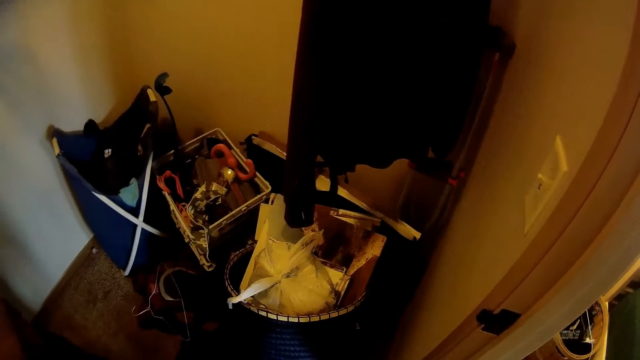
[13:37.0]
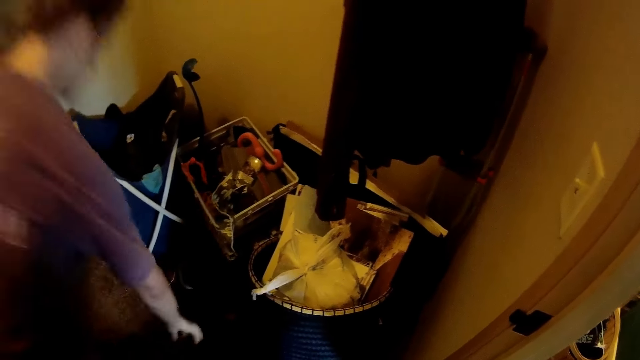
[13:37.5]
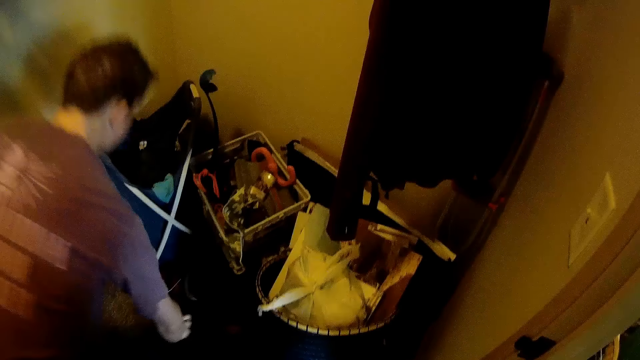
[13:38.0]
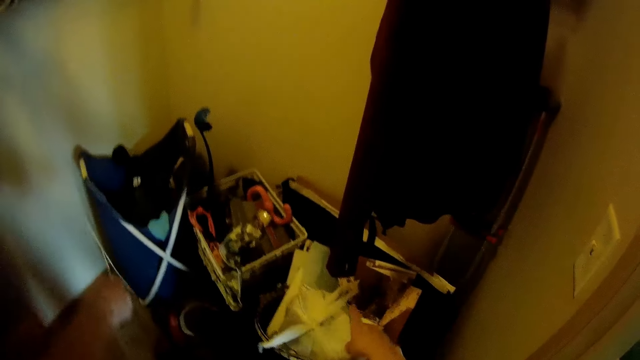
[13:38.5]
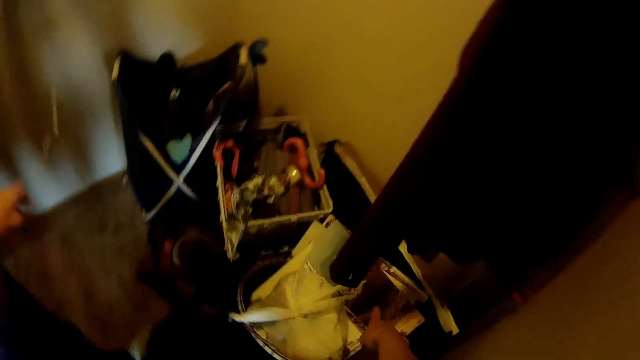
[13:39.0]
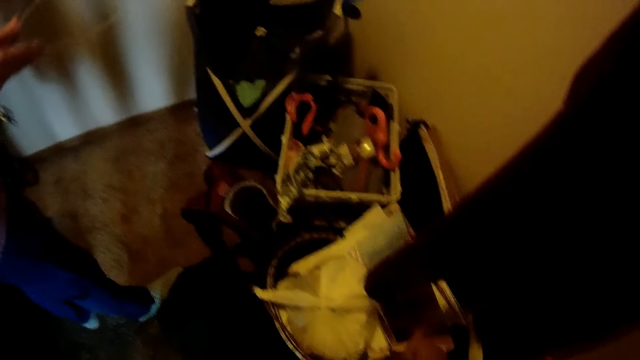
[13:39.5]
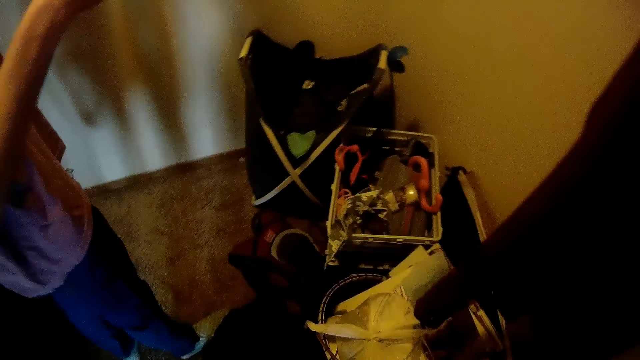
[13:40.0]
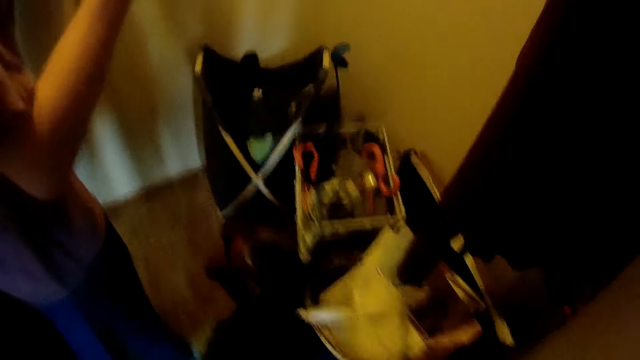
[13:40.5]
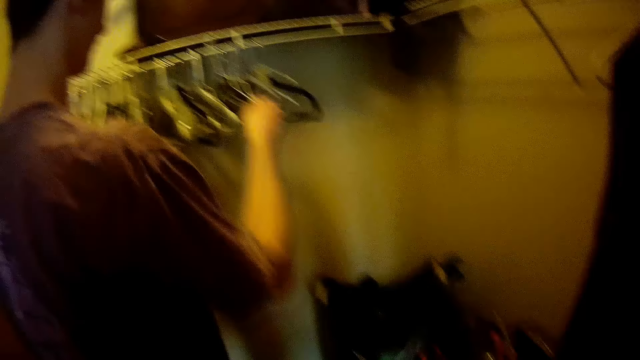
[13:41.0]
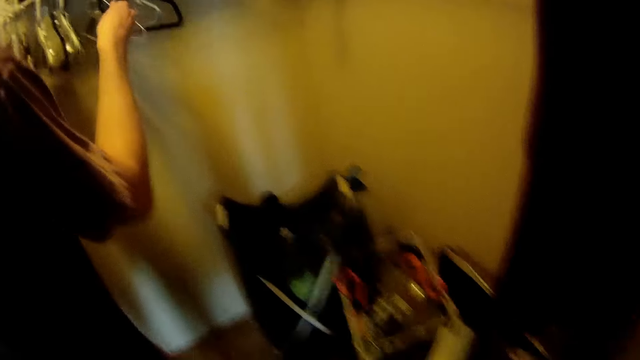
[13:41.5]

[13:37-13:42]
The man picks up a hanger on the floor.
